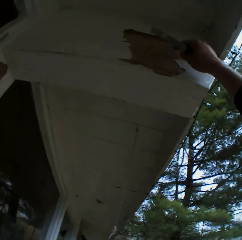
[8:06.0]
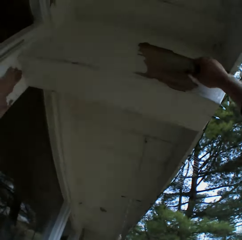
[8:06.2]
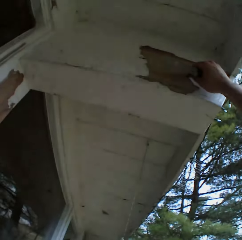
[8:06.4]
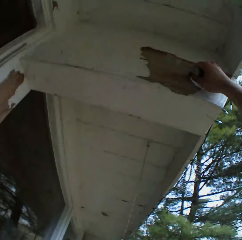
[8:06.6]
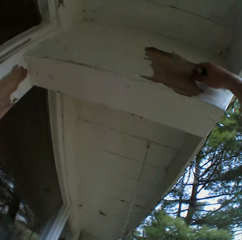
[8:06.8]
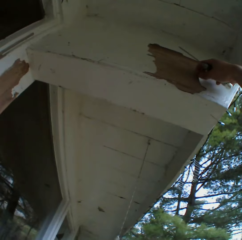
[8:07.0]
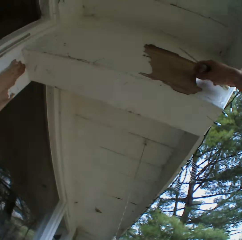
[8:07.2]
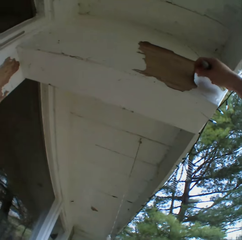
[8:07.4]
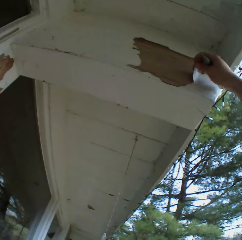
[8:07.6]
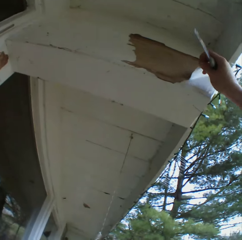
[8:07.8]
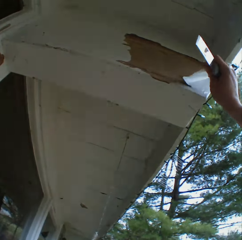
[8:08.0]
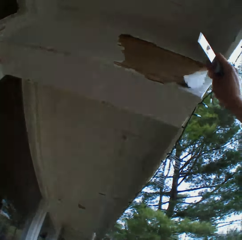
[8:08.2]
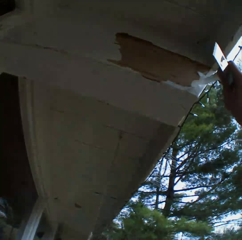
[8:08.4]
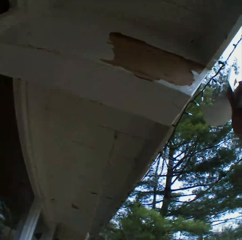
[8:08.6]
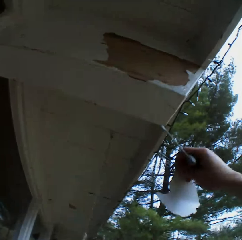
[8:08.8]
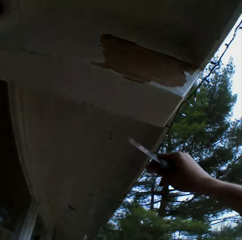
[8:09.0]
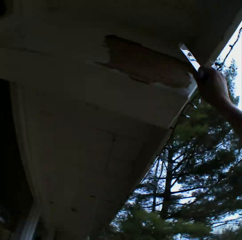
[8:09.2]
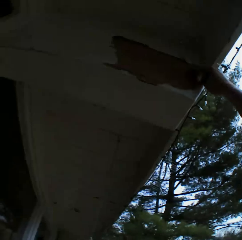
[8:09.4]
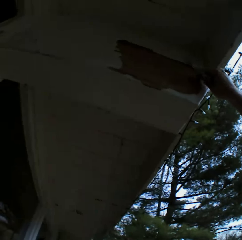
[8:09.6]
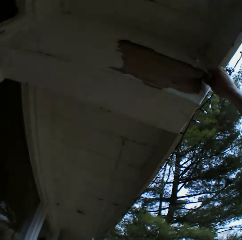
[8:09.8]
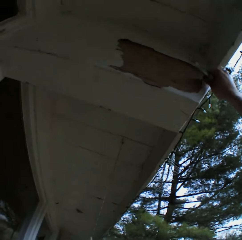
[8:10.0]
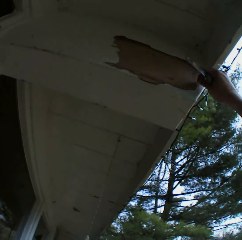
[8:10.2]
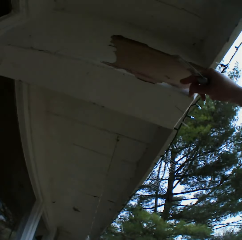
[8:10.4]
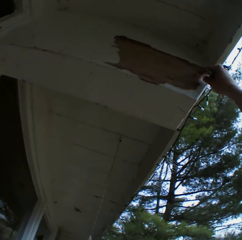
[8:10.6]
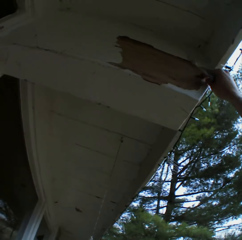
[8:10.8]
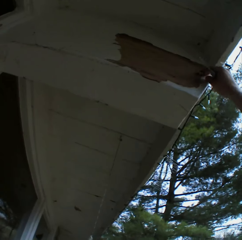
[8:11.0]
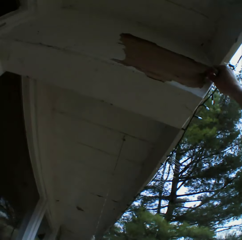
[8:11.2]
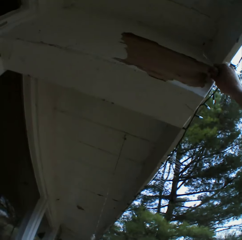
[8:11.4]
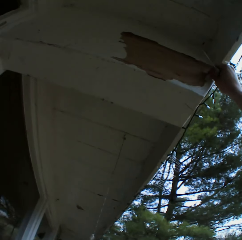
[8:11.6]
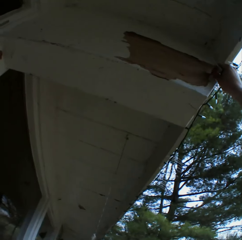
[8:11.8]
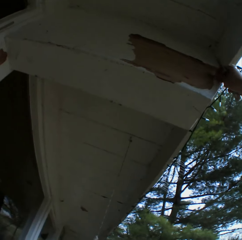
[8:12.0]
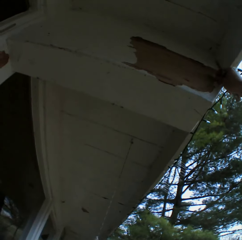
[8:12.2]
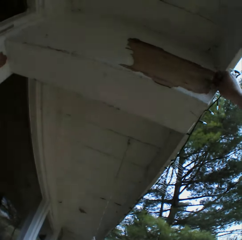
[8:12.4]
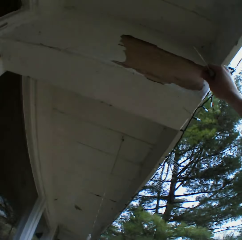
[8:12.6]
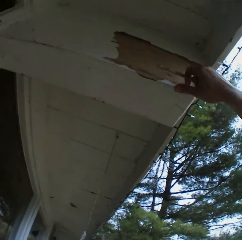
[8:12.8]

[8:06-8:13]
The camera wearer removes the dried paint with his hand.

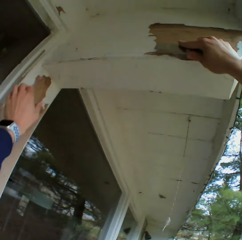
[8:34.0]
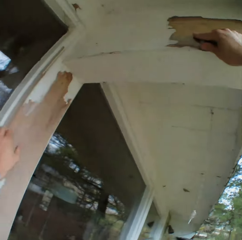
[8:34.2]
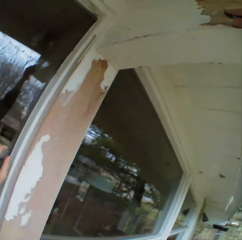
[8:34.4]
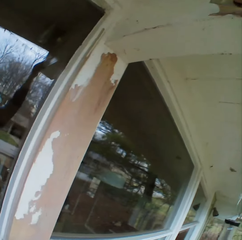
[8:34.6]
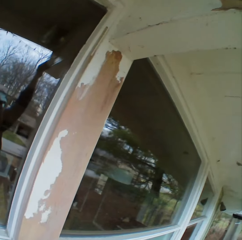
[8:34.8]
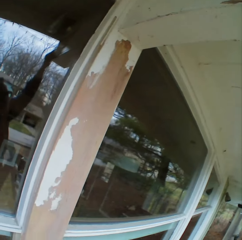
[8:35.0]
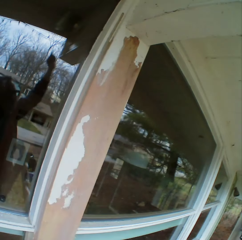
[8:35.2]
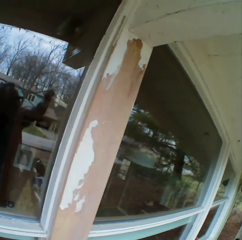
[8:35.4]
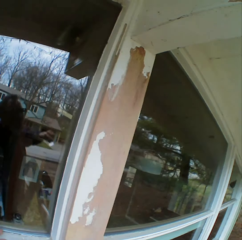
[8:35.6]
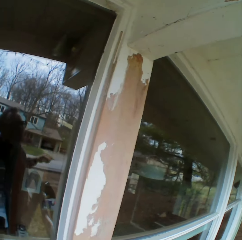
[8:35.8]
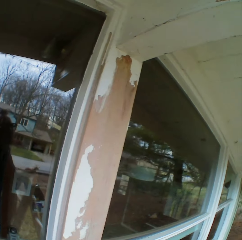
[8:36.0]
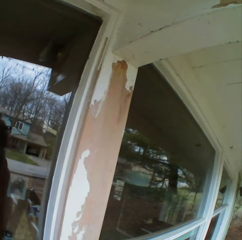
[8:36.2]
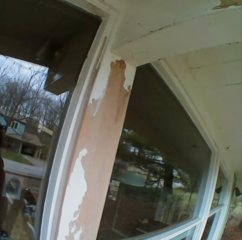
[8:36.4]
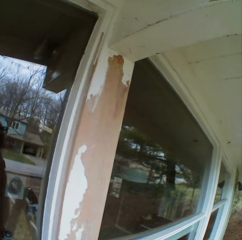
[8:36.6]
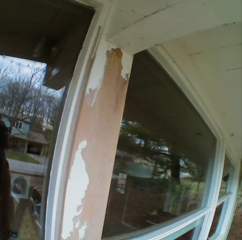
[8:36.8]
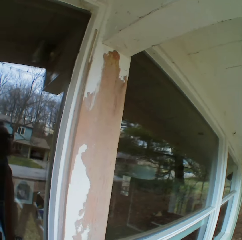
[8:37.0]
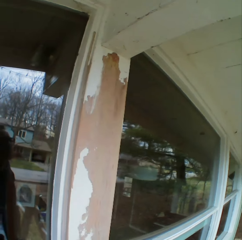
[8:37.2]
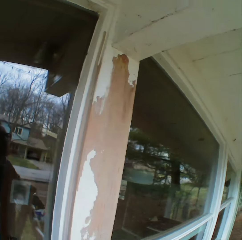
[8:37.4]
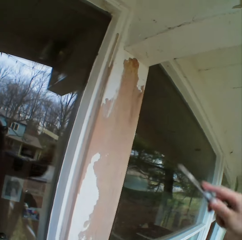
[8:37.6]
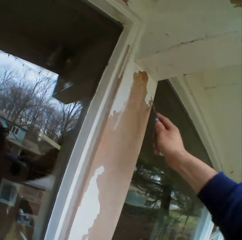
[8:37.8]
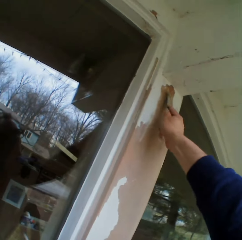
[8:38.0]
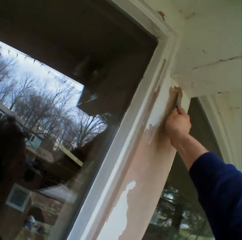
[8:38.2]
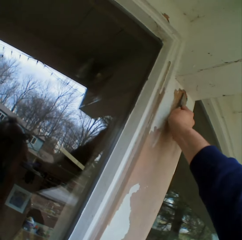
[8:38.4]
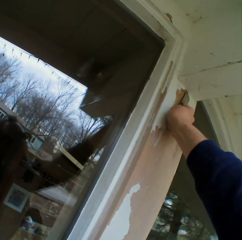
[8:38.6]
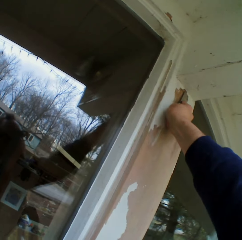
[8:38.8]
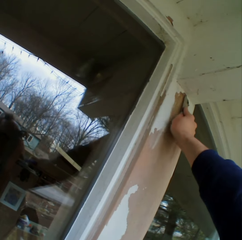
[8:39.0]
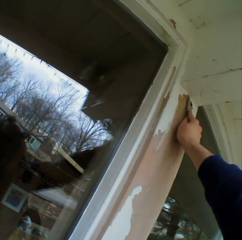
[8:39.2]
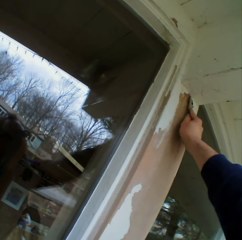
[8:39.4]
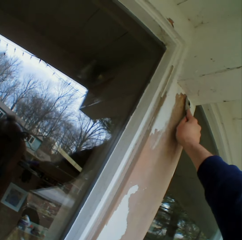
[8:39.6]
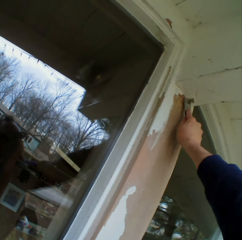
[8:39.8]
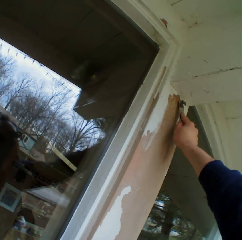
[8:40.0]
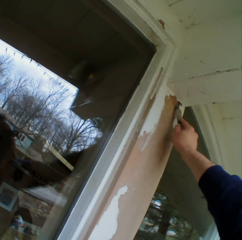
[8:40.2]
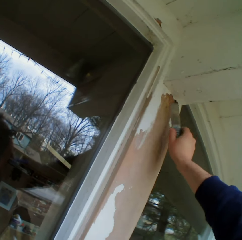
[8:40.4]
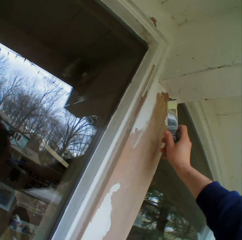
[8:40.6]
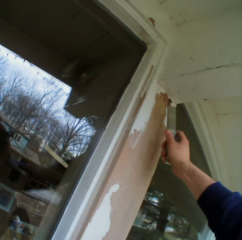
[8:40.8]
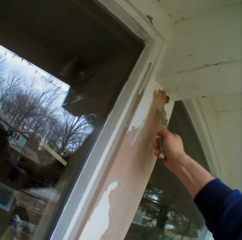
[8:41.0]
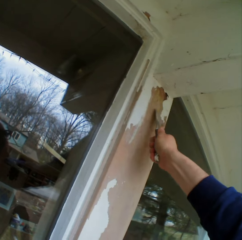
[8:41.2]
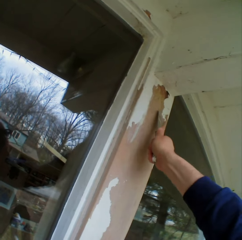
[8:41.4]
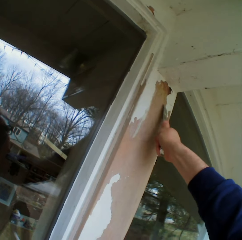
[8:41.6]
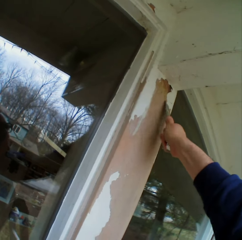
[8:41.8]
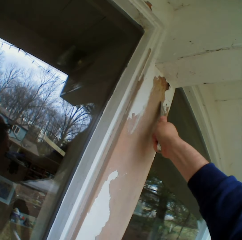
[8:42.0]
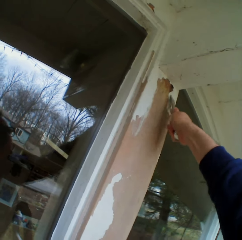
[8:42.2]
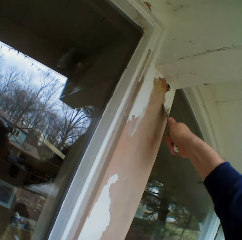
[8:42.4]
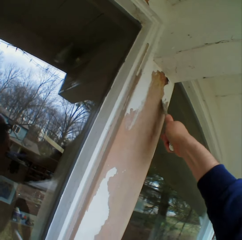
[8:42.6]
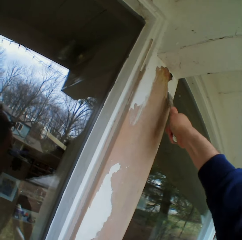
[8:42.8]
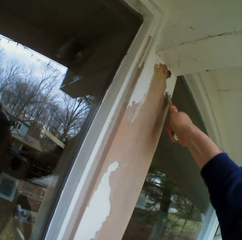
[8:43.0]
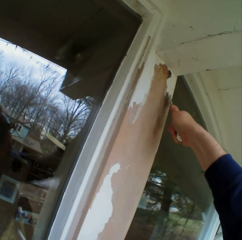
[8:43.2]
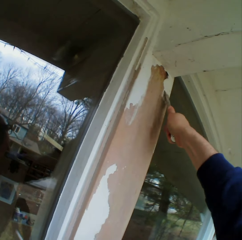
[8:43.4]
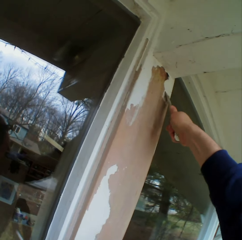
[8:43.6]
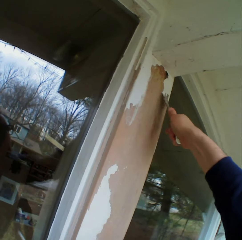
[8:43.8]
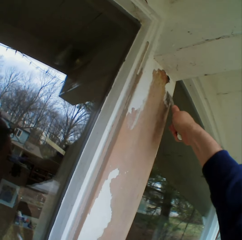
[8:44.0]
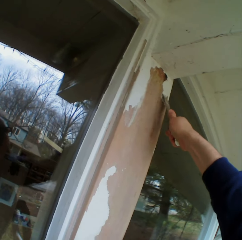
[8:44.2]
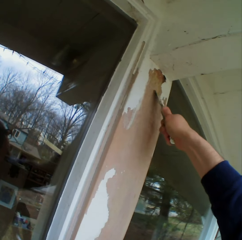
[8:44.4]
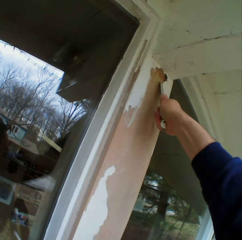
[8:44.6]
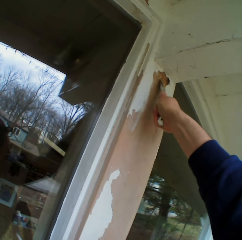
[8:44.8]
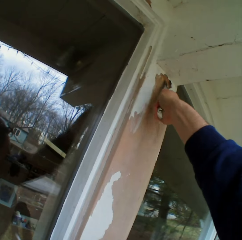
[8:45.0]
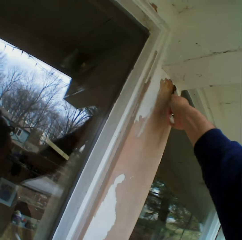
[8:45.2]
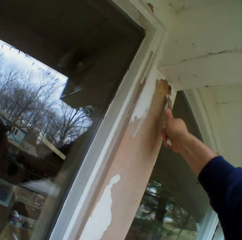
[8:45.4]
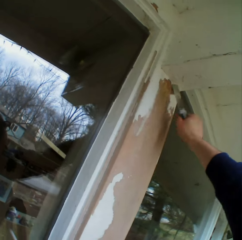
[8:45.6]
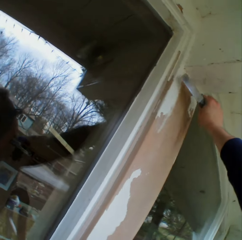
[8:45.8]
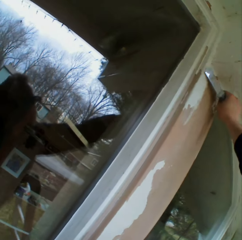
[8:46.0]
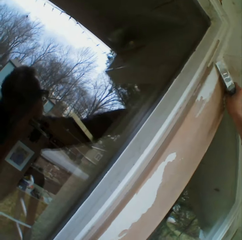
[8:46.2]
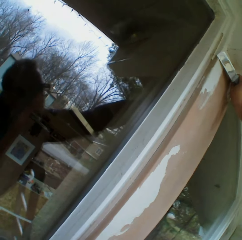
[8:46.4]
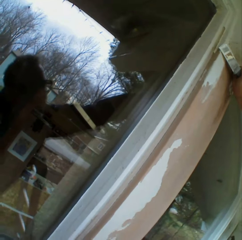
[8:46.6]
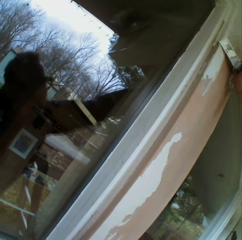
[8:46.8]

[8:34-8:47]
The camera wearer stops to remove the paint for a while. They remove the dried paint with a metal scraper.

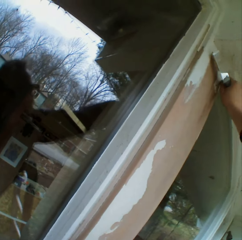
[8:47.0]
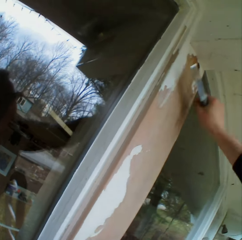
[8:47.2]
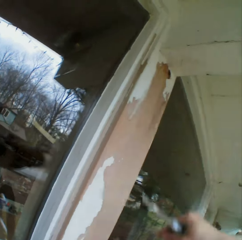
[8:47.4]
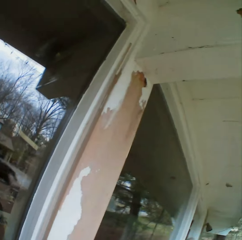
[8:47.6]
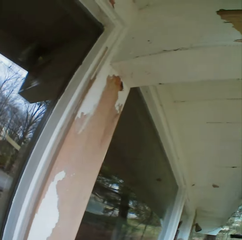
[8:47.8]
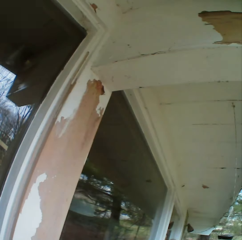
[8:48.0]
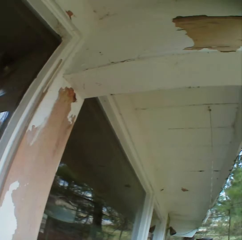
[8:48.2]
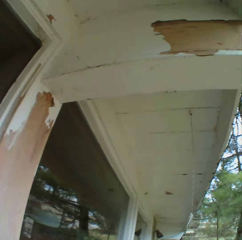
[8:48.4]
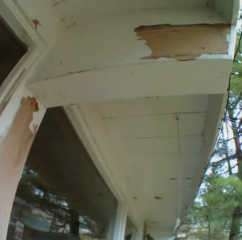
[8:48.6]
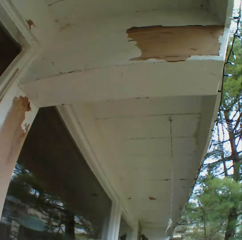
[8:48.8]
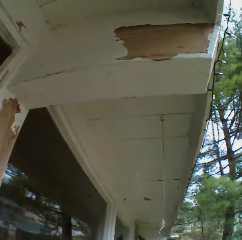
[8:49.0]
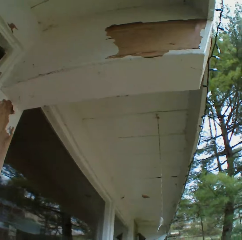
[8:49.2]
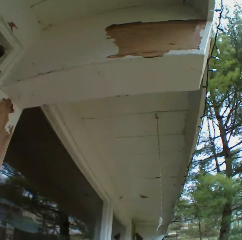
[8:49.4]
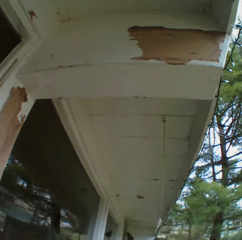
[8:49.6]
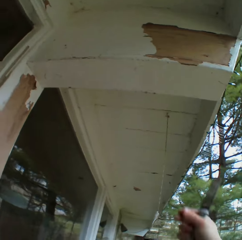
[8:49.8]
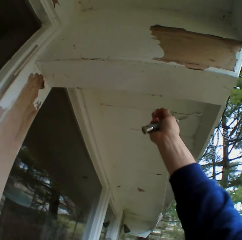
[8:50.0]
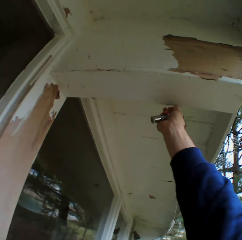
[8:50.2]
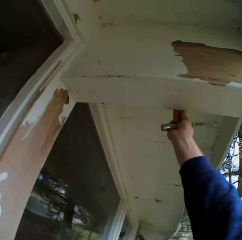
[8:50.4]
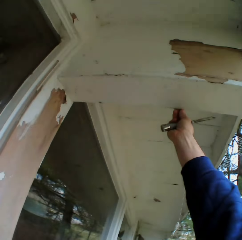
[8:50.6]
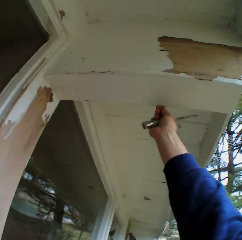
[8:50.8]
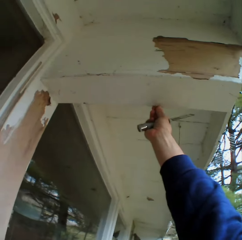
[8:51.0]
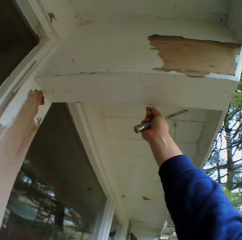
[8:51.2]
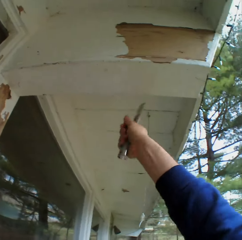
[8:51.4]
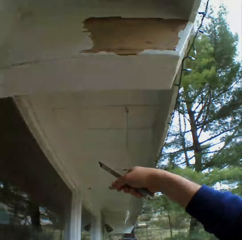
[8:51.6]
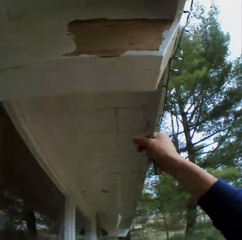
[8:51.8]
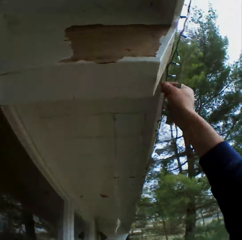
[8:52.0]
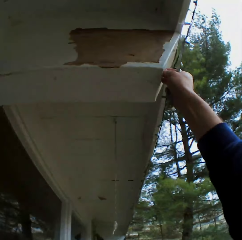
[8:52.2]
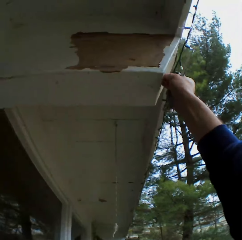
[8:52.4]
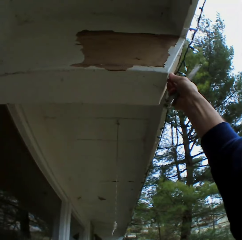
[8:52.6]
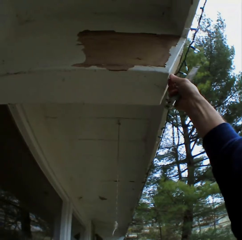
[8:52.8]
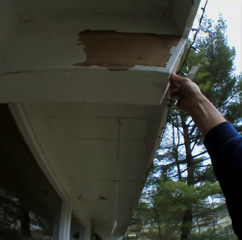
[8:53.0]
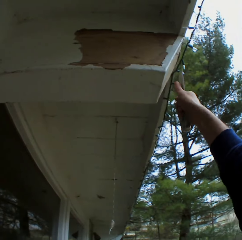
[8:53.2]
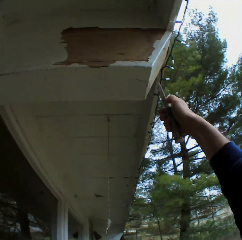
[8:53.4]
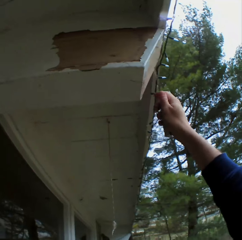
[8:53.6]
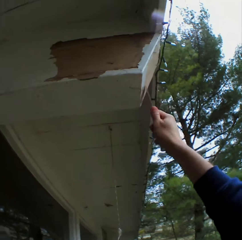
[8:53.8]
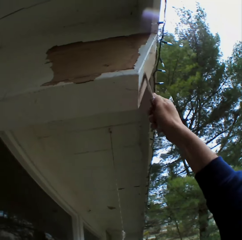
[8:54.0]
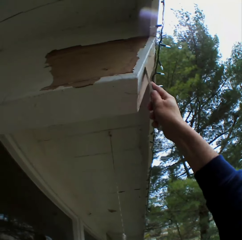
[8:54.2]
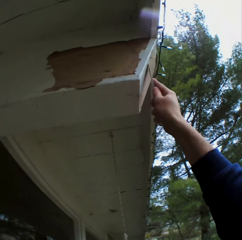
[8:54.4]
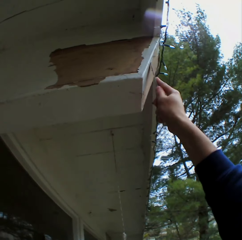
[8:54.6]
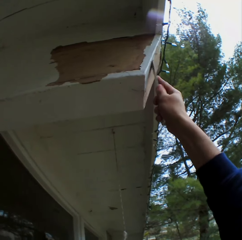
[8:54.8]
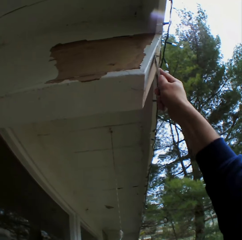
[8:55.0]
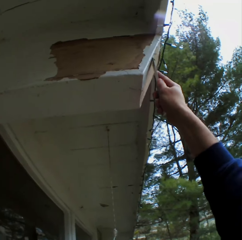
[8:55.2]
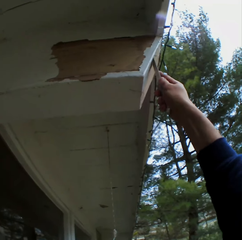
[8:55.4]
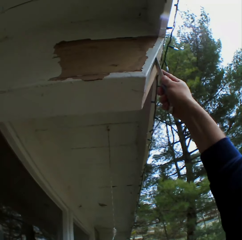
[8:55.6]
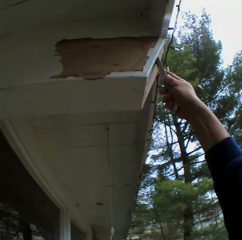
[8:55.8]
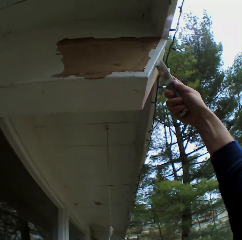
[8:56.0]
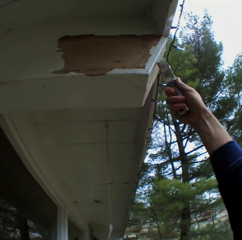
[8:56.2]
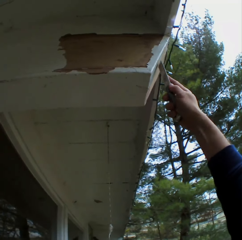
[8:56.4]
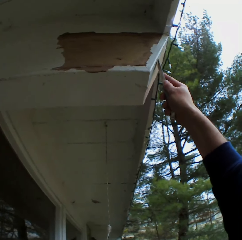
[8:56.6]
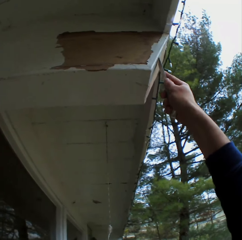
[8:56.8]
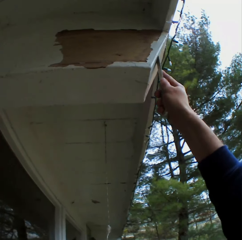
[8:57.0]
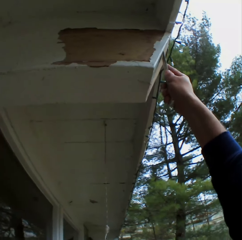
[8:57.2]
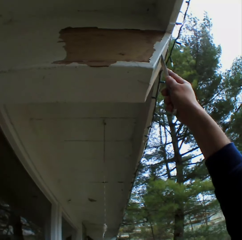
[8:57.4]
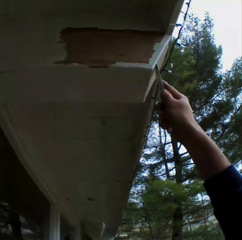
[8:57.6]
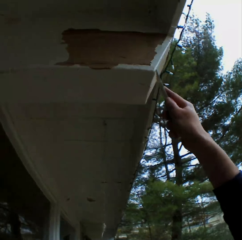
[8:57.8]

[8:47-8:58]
The camera wearer removes the dried paint with his hand. He removes the dried paint with a metal scraper.
